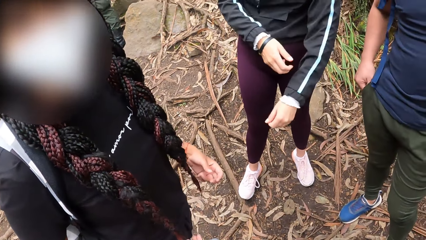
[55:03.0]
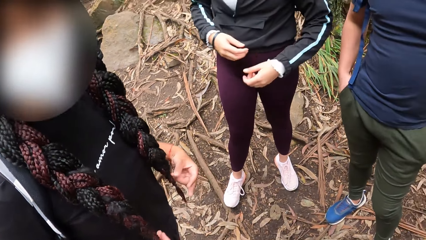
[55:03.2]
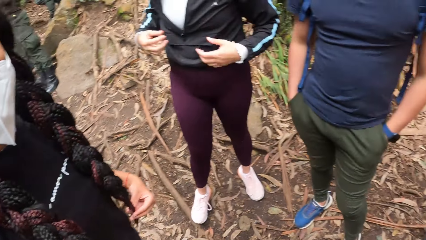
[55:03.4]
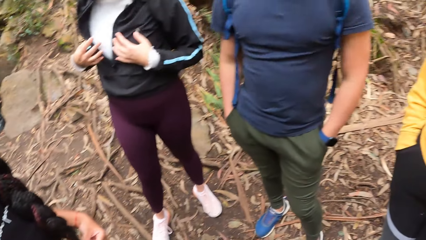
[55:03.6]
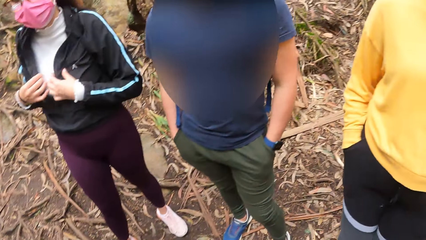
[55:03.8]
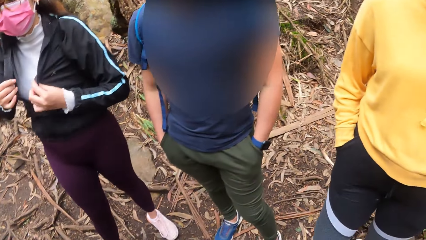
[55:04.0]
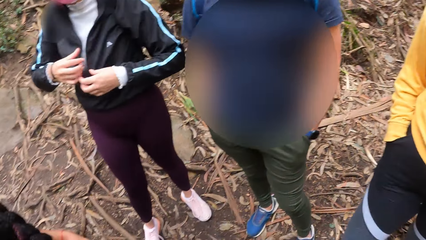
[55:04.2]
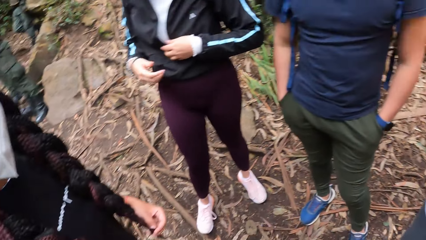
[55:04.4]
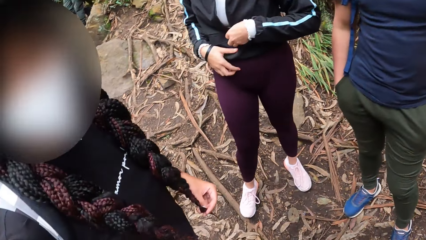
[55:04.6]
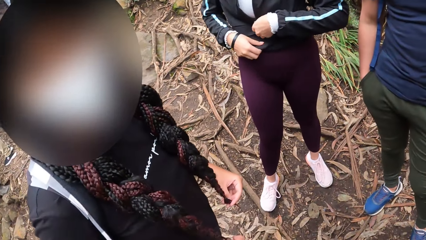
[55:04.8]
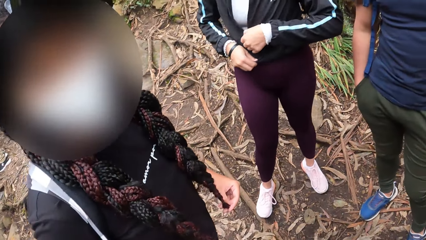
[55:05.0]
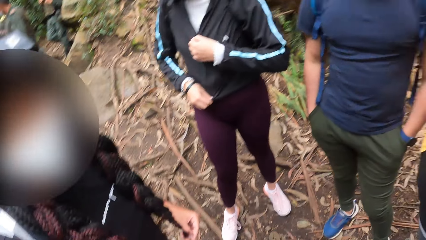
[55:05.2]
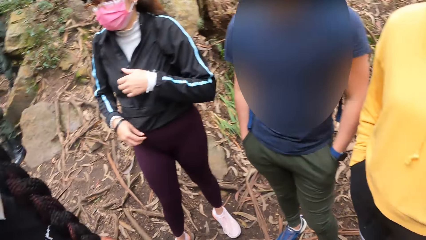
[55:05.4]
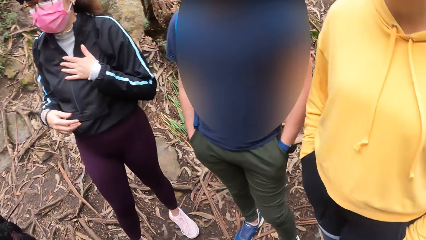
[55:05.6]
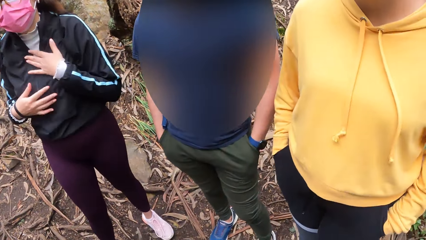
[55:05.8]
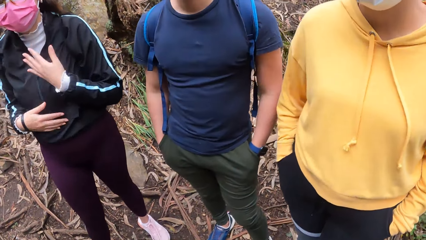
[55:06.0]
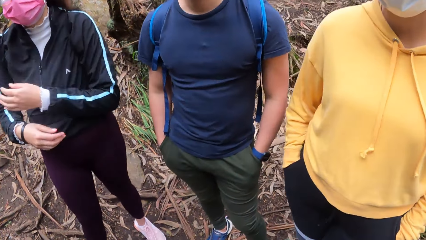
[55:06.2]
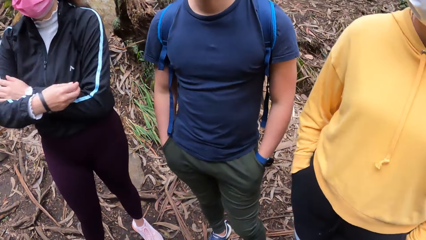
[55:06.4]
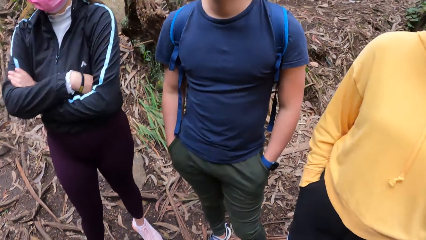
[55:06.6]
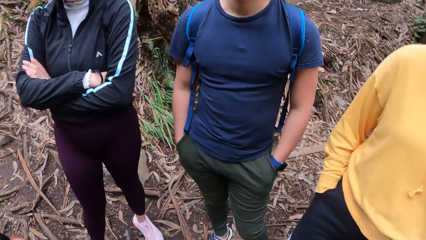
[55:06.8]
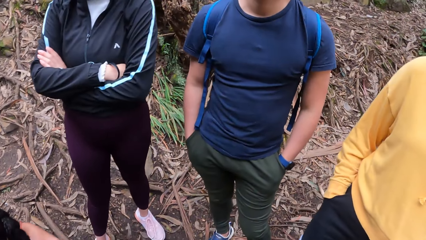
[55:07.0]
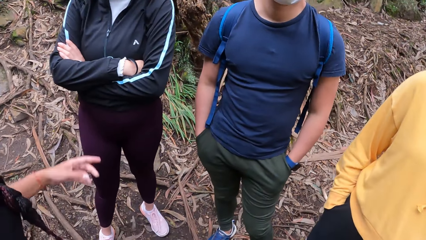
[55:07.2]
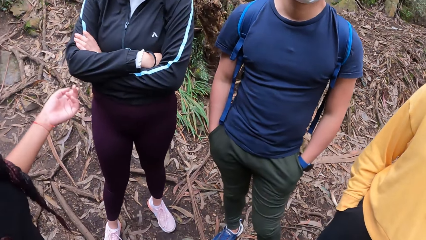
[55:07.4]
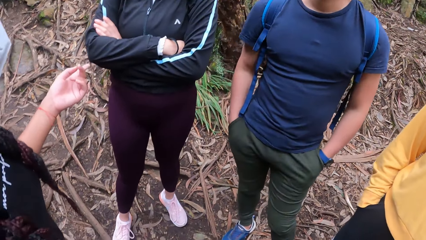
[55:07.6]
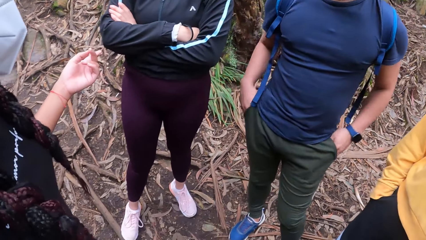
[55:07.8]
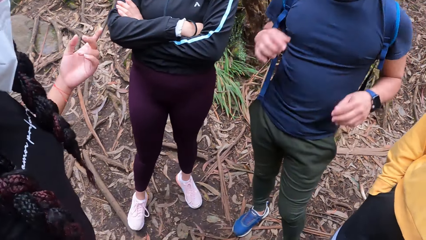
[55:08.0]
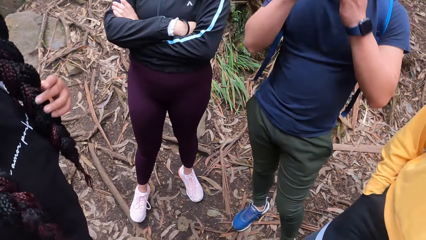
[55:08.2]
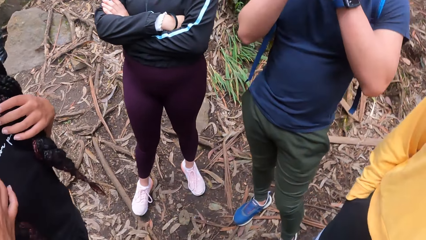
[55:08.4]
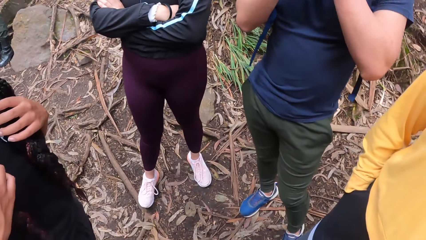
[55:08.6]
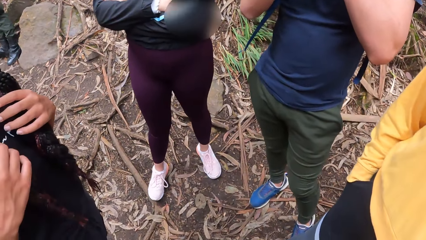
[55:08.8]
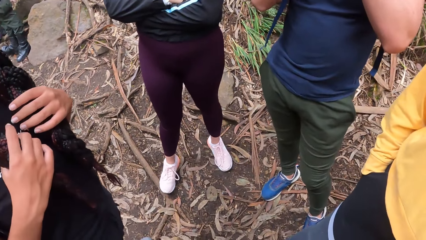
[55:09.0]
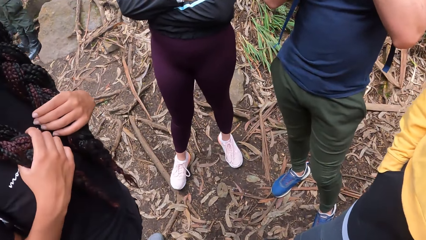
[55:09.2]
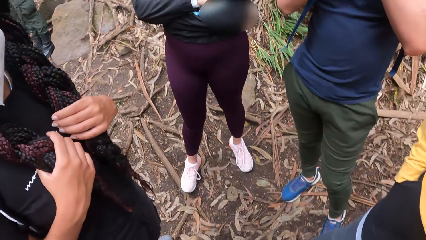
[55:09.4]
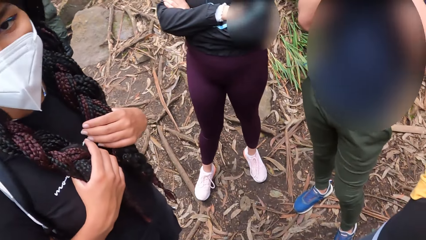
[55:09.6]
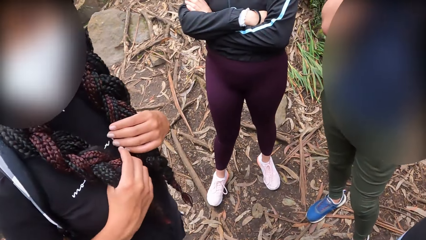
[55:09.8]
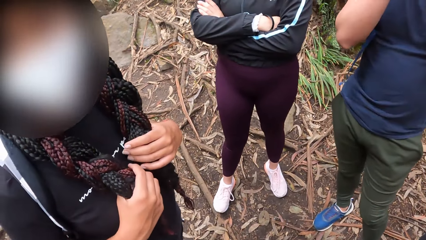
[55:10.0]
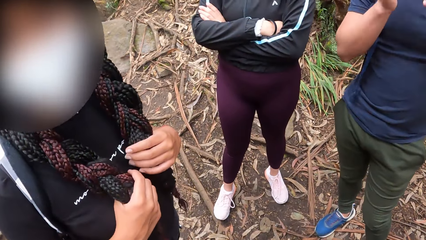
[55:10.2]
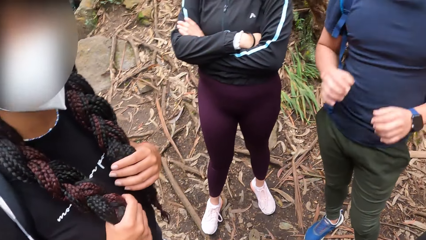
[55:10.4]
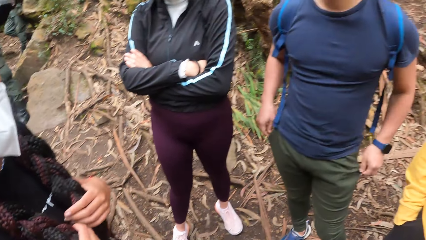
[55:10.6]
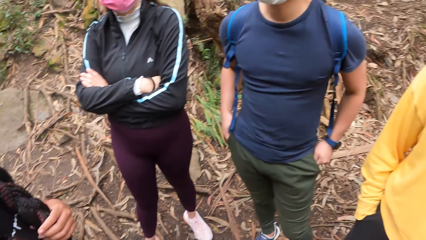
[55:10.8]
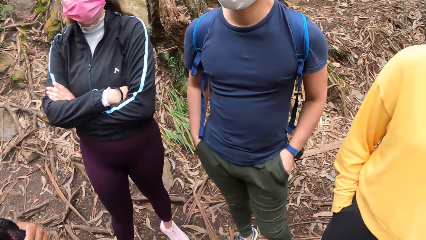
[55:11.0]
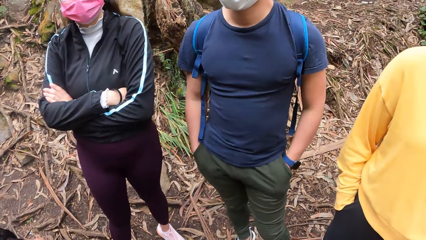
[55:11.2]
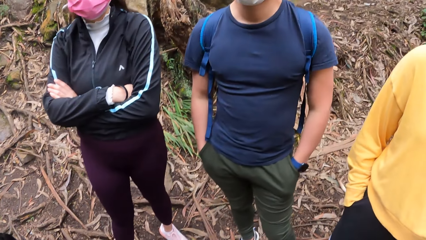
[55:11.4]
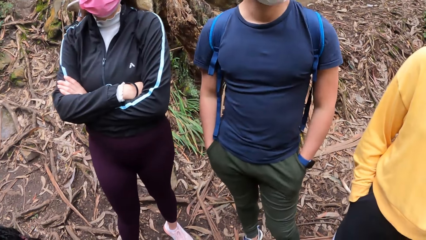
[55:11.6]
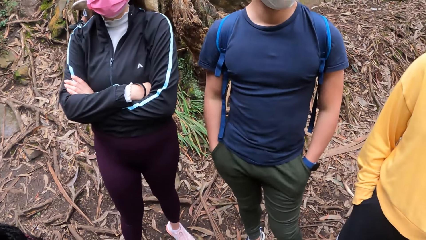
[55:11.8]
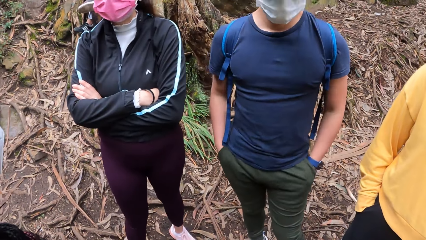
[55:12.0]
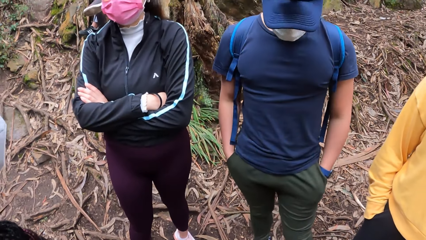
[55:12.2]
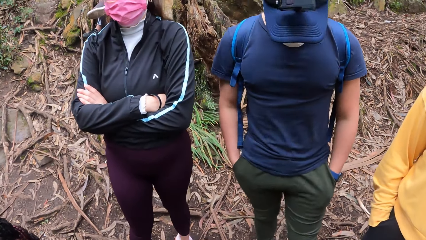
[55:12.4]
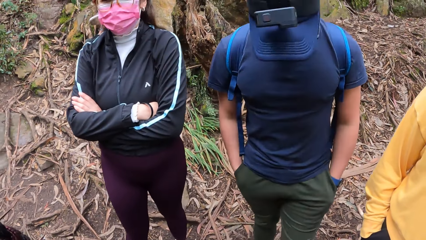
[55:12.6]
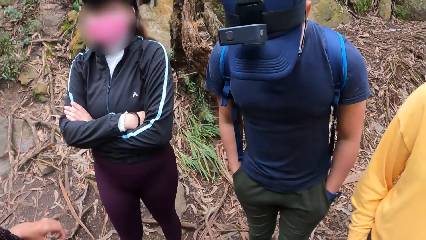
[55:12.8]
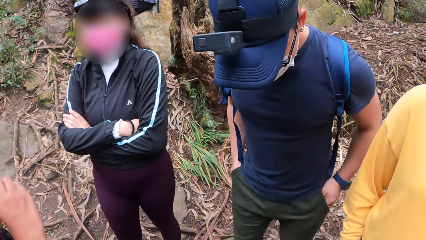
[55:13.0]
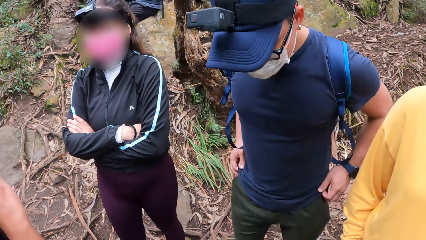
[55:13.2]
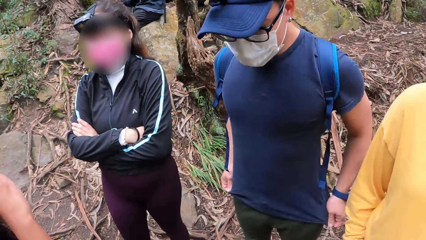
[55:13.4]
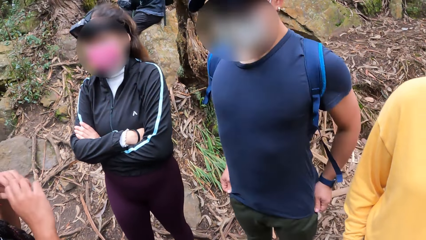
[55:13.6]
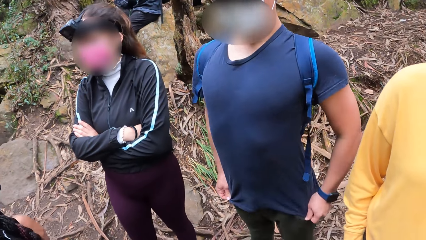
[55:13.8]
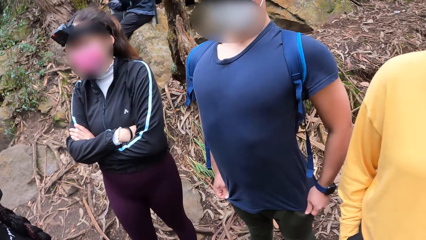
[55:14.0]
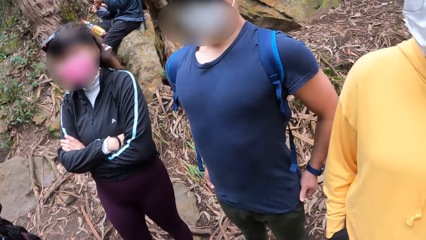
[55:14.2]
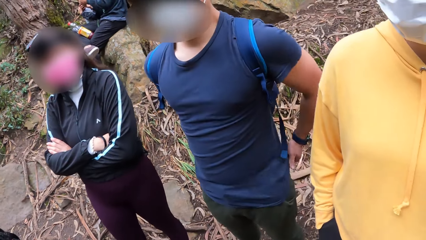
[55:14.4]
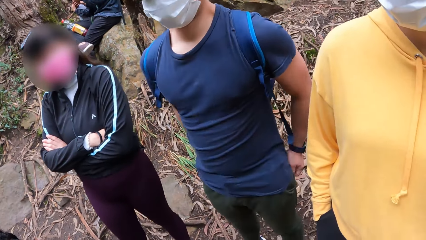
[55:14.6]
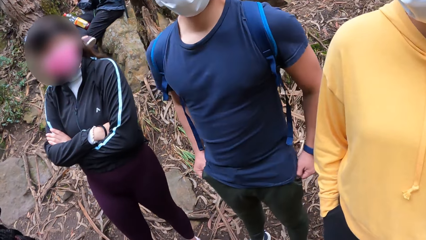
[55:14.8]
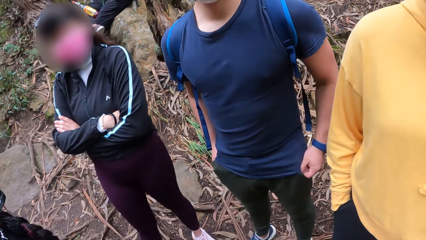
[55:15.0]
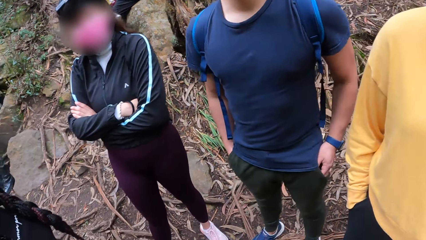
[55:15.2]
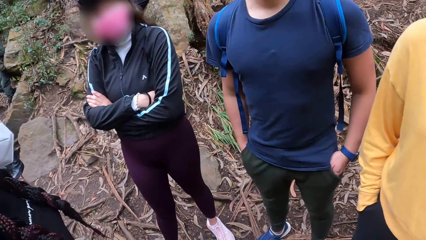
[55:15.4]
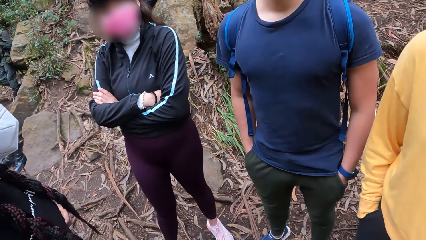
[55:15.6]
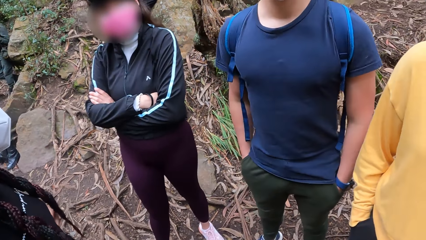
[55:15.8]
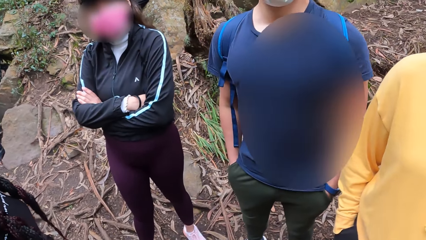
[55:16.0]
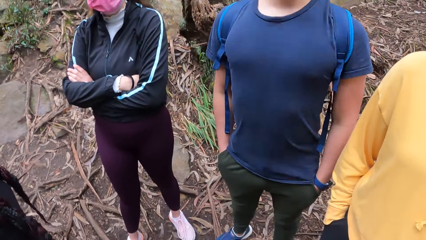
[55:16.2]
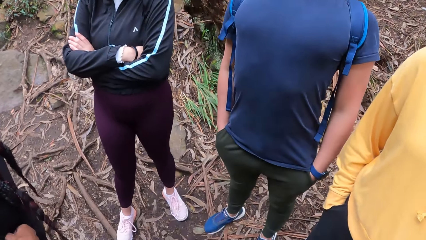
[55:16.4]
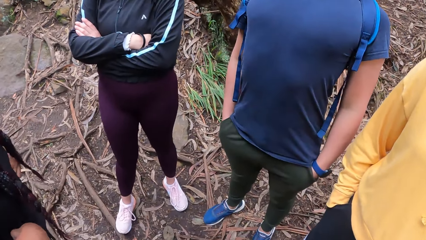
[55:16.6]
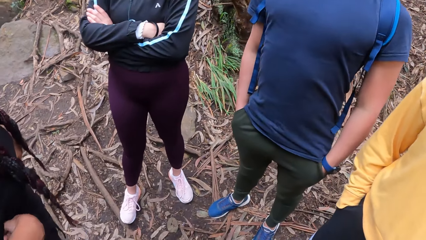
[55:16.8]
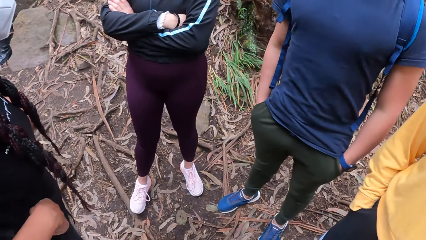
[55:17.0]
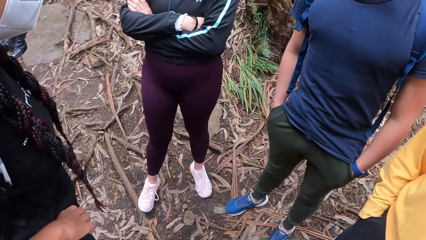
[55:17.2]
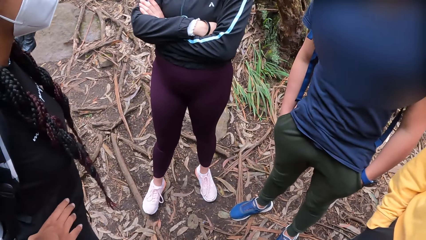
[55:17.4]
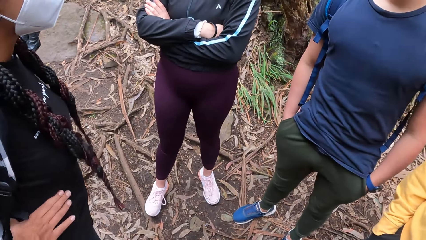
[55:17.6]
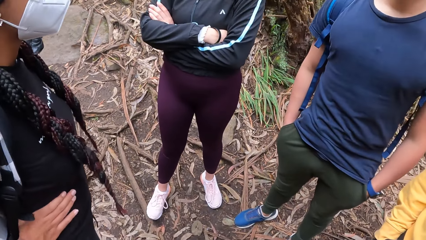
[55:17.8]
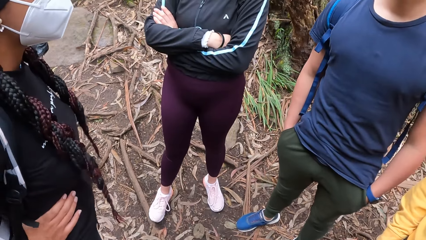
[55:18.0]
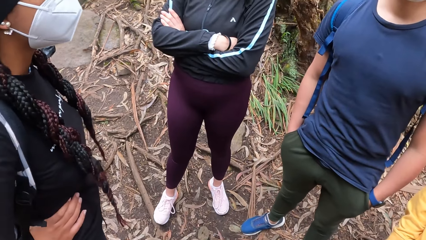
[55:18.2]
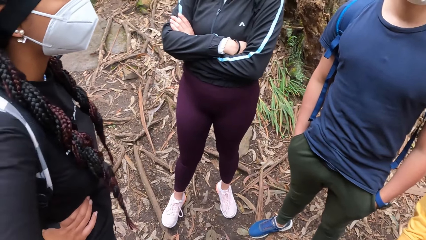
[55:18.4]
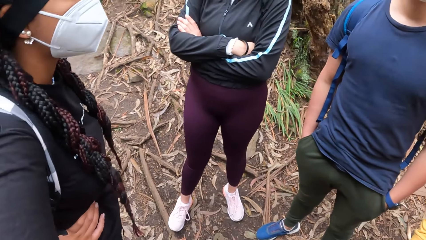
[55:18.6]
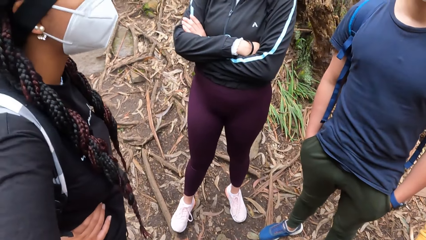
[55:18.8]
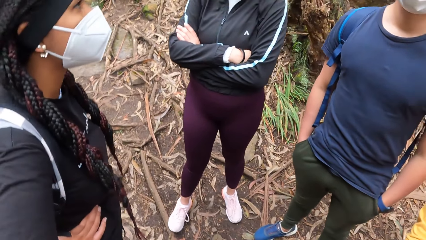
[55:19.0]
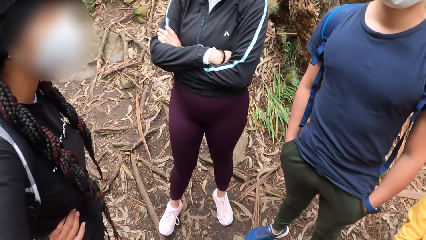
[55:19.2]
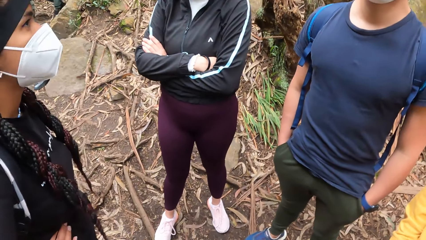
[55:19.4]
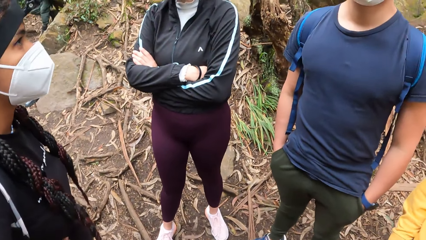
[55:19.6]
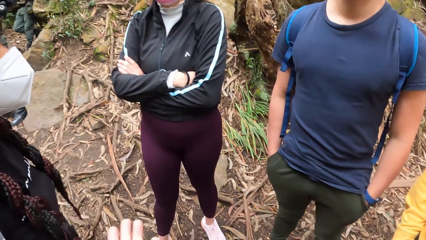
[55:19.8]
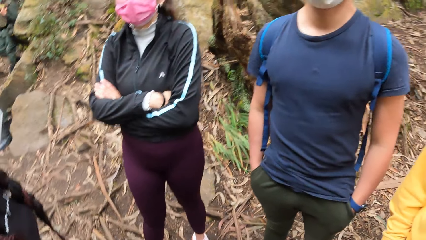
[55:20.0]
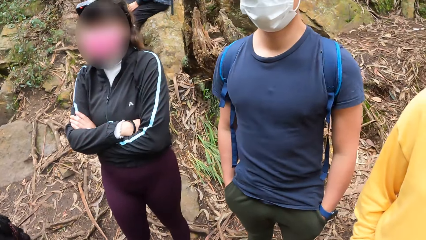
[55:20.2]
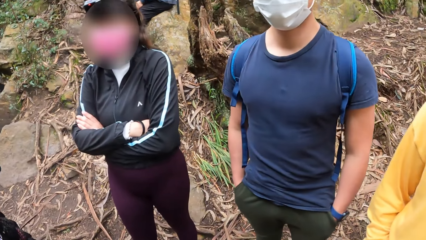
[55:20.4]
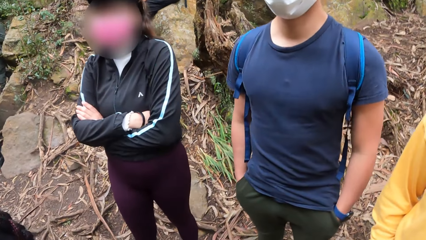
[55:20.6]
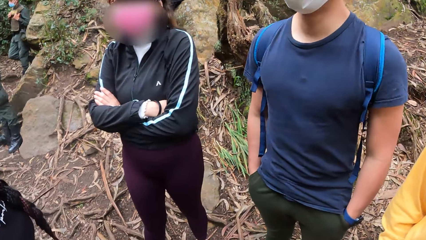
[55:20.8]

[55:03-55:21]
A woman closes the zip of the jacket with her left hand. Another woman points at the first woman with her left hand. The other woman holds her hair with her hands. The camera wearer stares at a lady. They look around the forest. A man adjusts his shirt with his hands. The lady interacts with the man.
